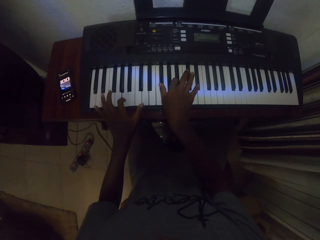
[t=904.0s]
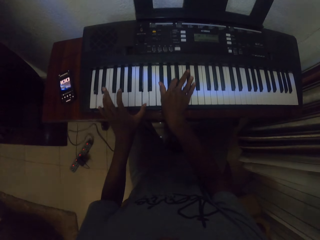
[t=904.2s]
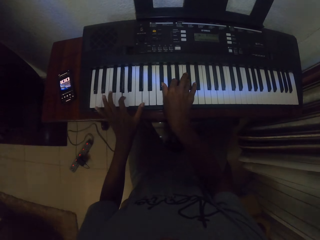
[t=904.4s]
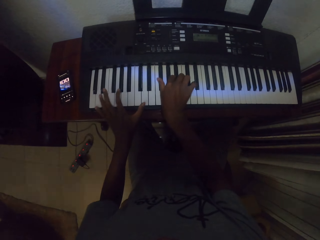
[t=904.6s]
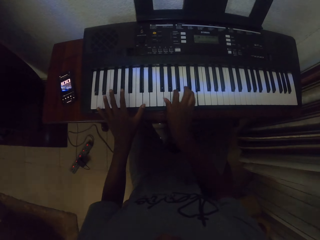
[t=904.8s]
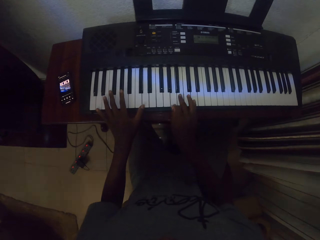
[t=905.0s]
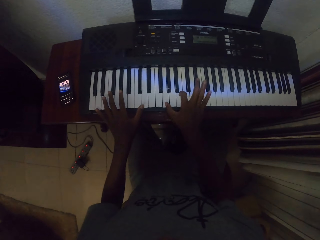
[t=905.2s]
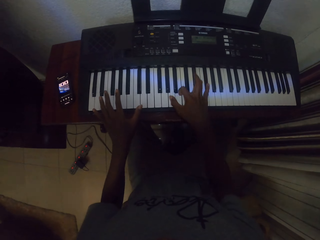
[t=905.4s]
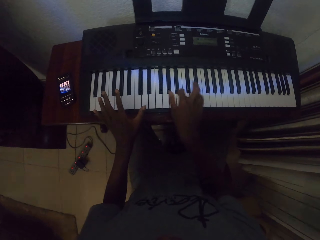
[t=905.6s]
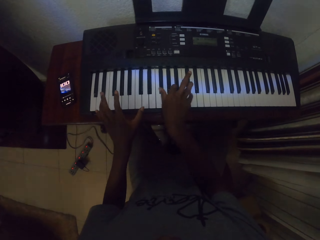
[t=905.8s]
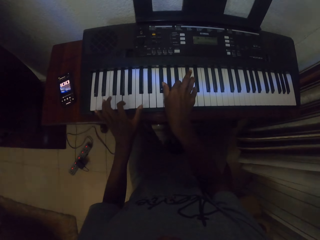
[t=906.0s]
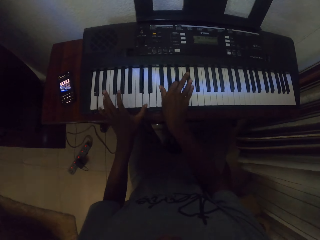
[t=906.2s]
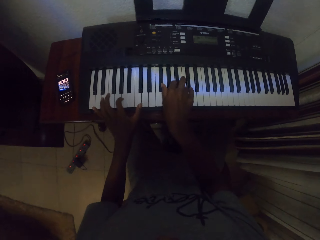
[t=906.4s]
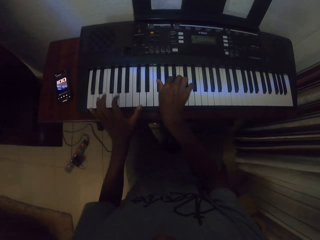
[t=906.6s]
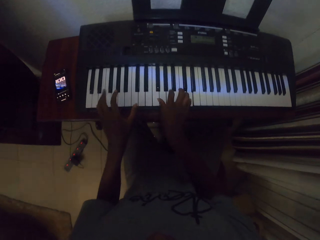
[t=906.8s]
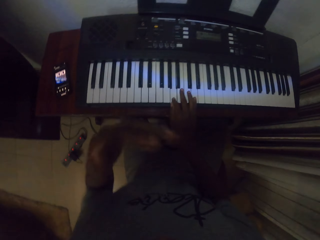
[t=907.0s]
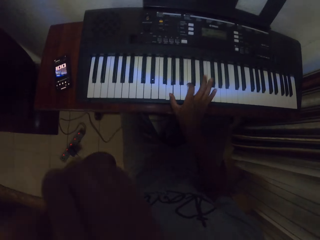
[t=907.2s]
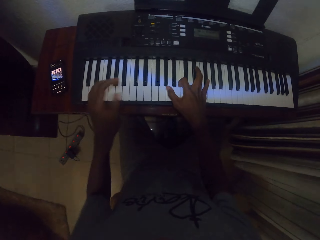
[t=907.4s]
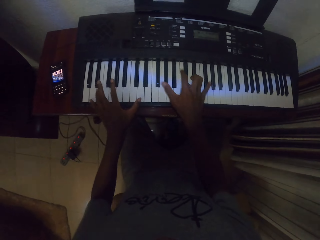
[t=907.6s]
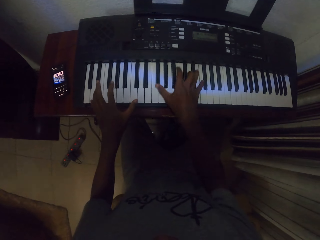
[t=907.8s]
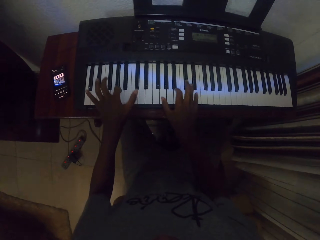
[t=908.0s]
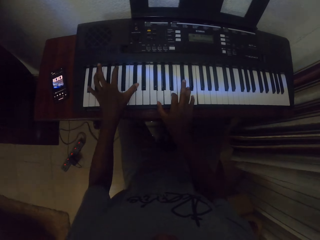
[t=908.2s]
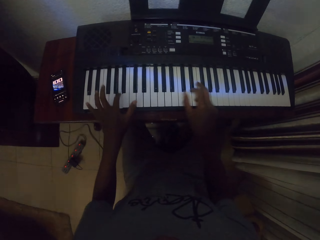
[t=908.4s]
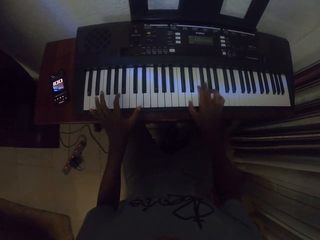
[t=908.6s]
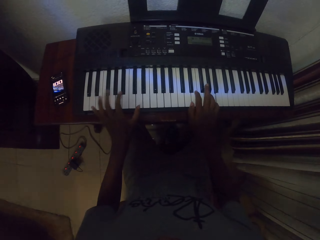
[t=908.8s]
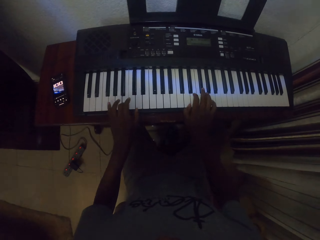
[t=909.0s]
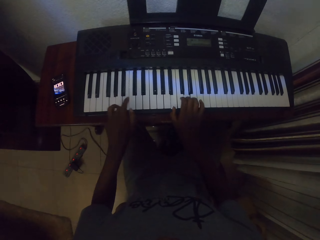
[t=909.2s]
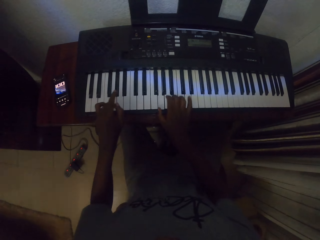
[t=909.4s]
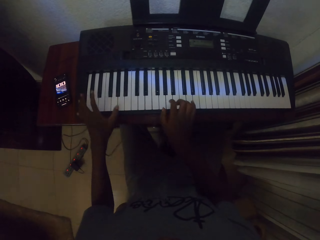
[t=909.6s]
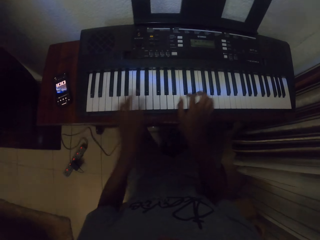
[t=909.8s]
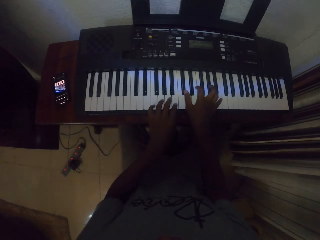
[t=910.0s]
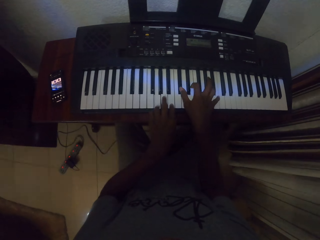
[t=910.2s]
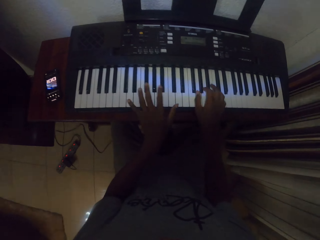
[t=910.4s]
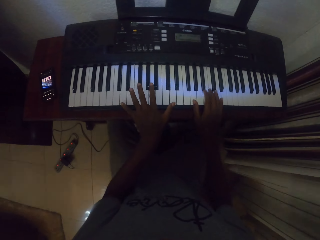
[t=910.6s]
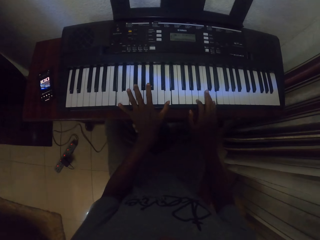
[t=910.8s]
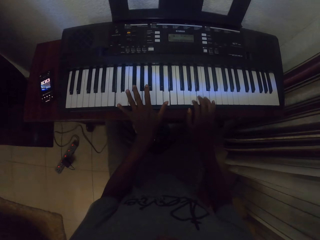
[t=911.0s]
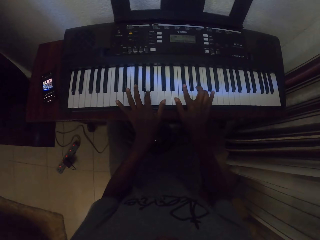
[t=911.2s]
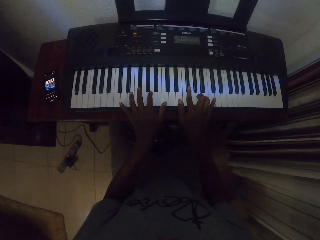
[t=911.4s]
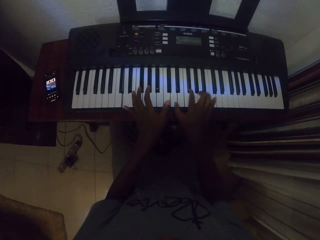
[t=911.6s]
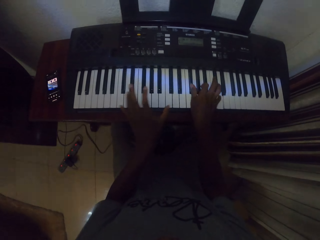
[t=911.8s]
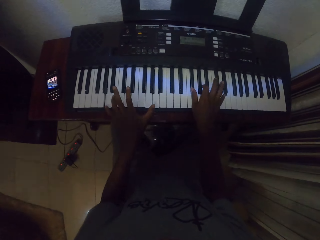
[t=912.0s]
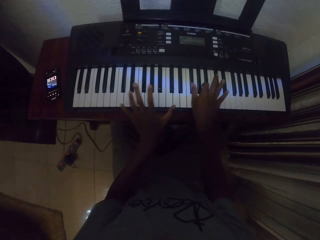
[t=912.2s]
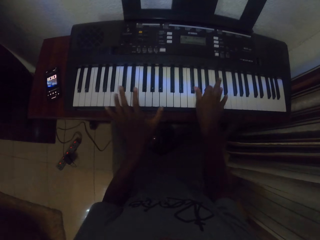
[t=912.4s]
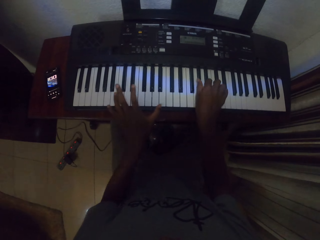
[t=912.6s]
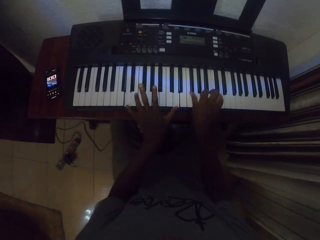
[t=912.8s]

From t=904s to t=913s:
The camera wearer raises a hand. They play a piano.

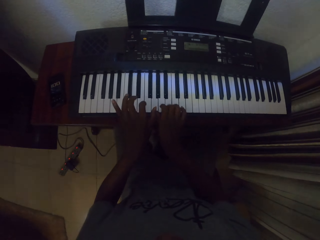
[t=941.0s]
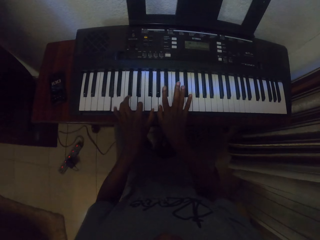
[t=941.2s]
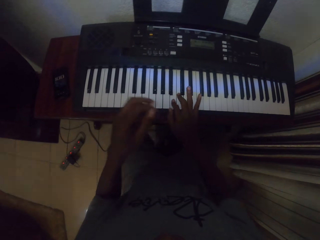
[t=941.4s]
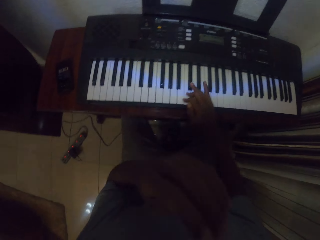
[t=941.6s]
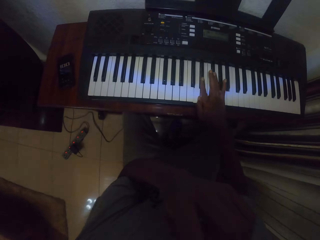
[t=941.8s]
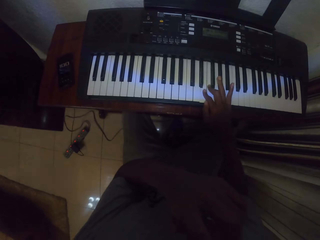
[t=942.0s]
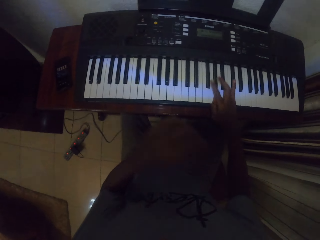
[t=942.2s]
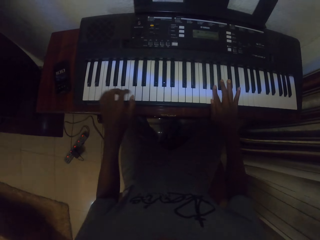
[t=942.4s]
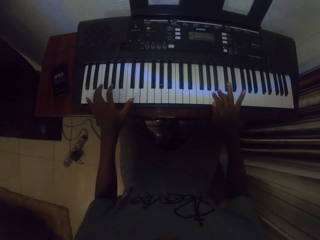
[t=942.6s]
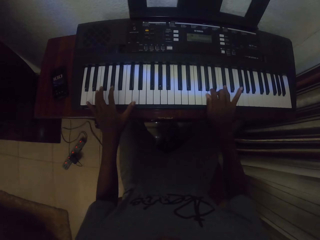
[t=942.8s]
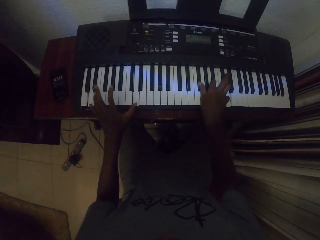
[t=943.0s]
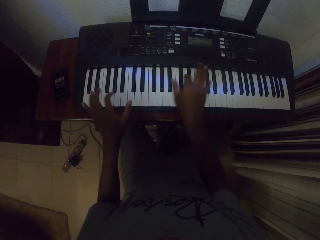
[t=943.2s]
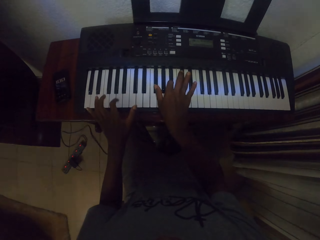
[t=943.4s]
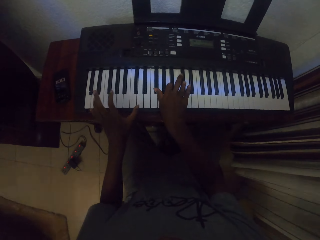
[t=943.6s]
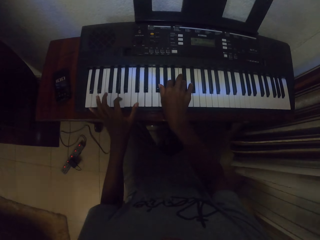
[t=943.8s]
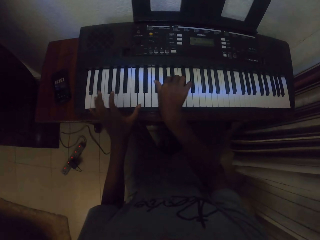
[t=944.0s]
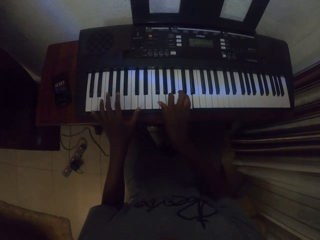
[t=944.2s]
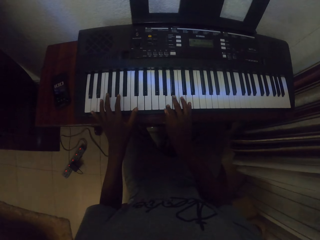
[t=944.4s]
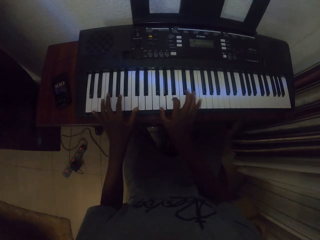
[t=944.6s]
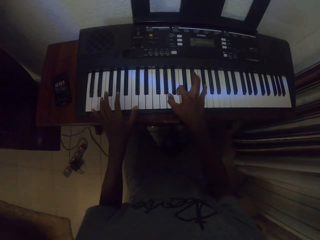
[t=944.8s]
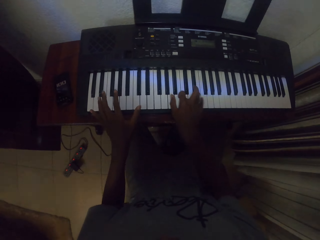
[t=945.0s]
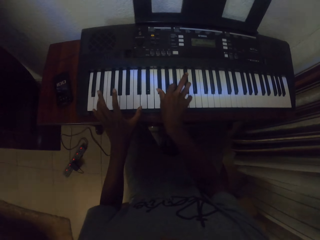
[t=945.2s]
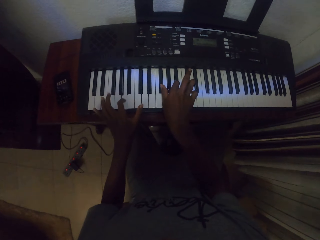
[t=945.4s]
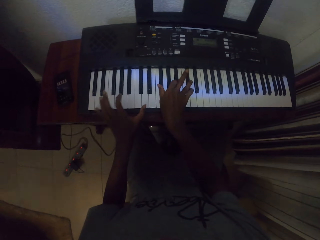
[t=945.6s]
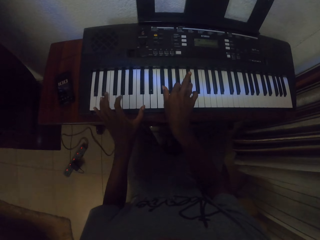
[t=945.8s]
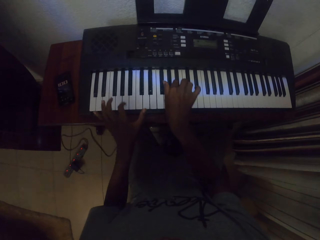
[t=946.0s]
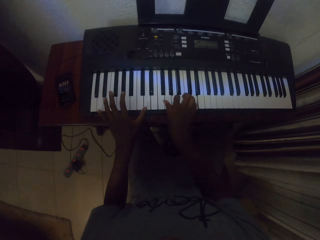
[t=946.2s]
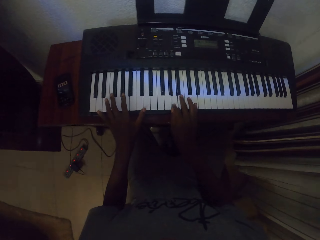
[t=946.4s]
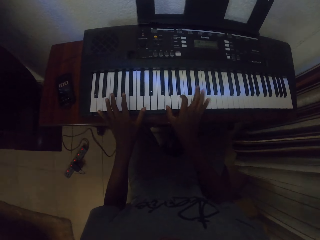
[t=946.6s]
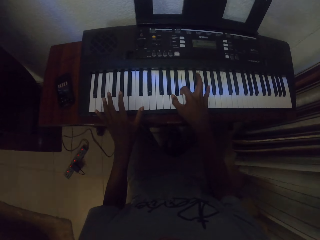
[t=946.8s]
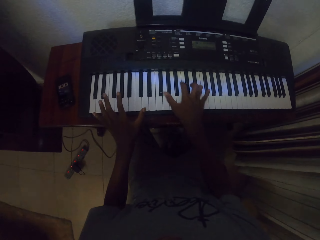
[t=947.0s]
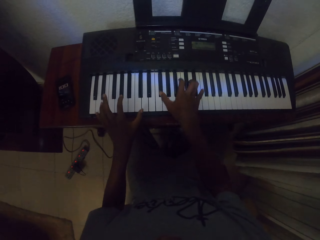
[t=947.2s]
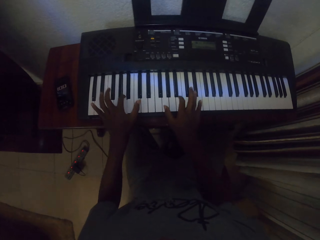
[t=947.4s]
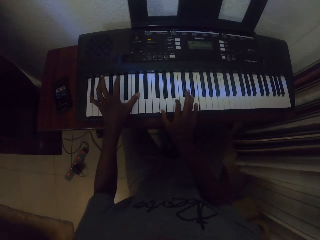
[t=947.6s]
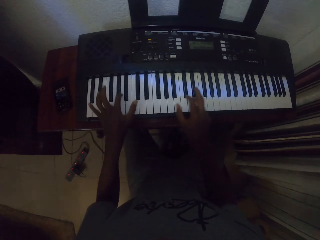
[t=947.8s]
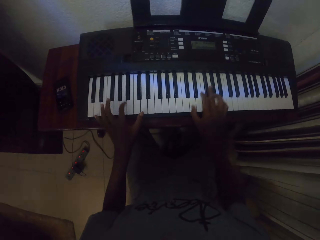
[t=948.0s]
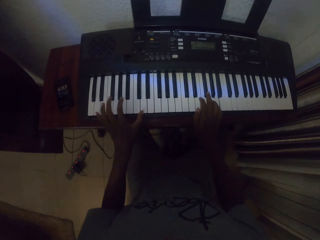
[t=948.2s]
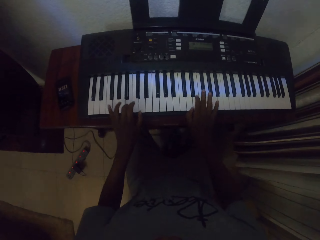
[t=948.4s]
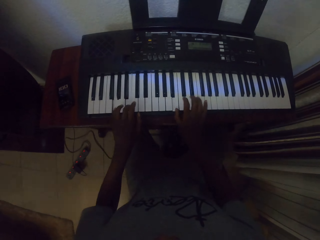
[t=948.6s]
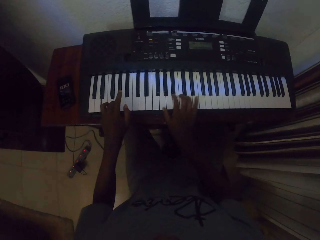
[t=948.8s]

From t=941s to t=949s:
The camera wearer touches his face. He plays a piano.
